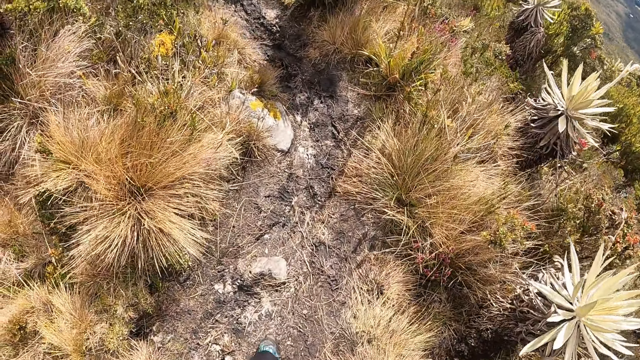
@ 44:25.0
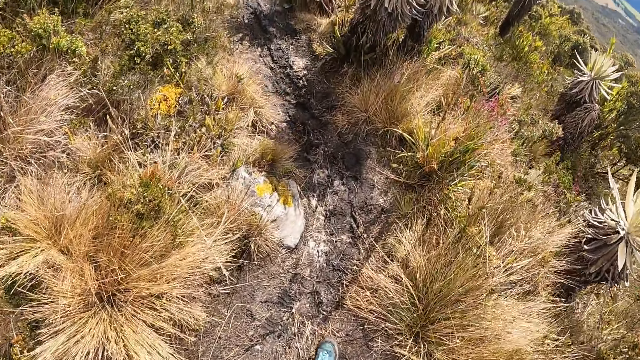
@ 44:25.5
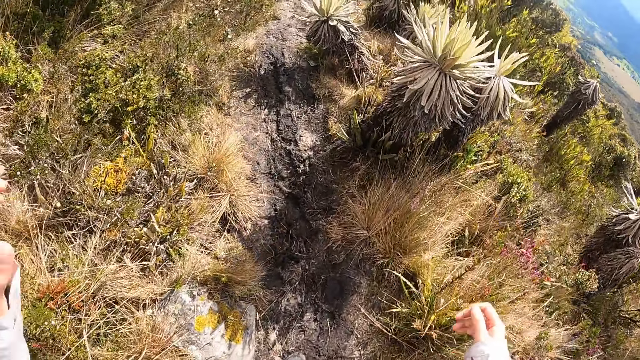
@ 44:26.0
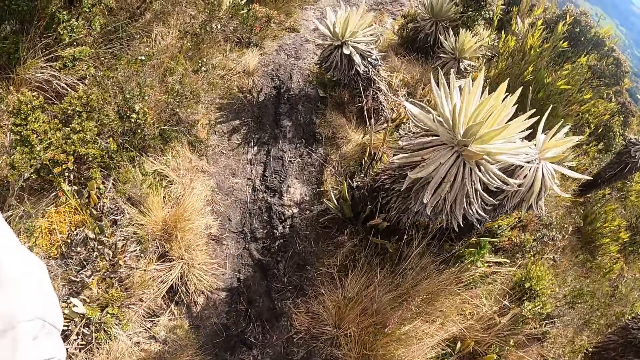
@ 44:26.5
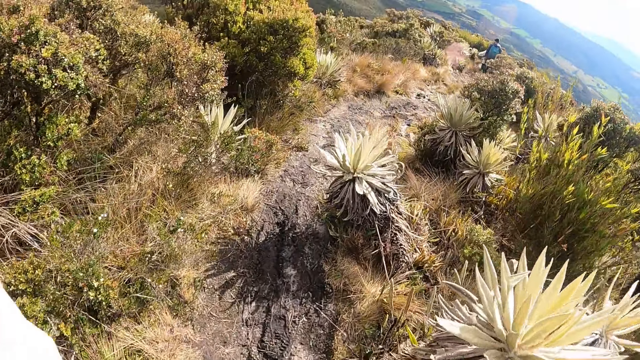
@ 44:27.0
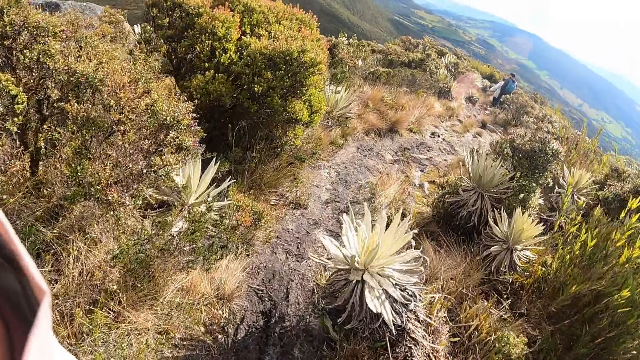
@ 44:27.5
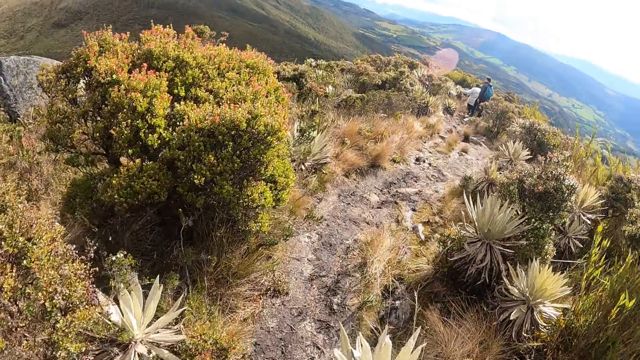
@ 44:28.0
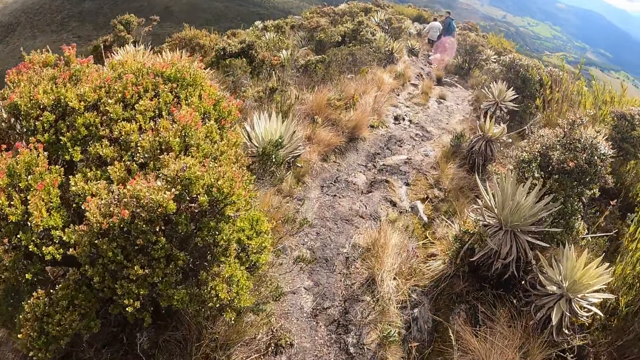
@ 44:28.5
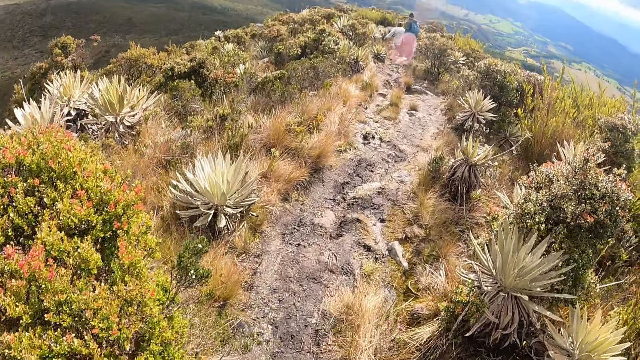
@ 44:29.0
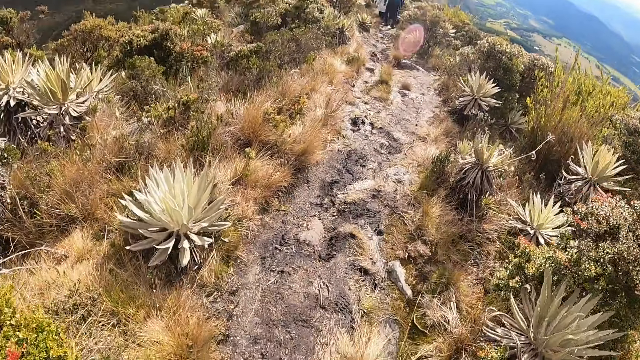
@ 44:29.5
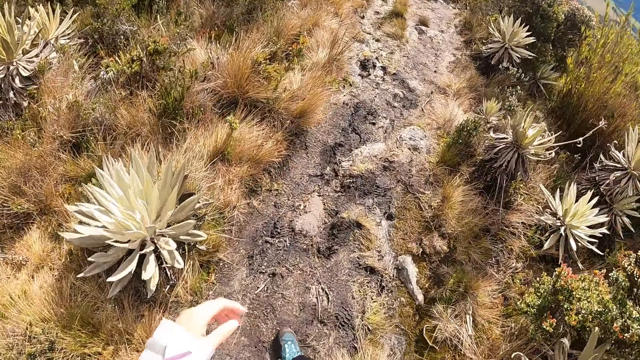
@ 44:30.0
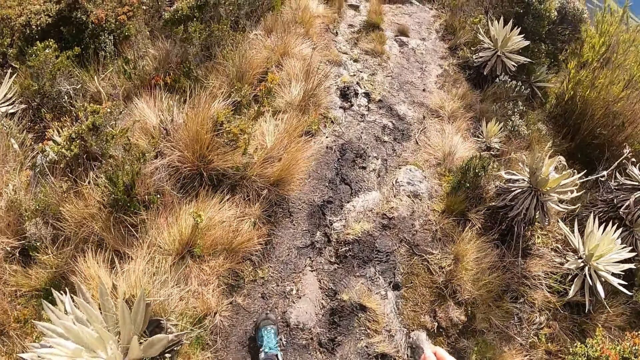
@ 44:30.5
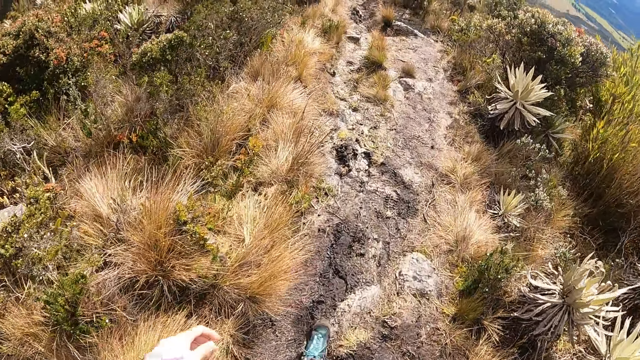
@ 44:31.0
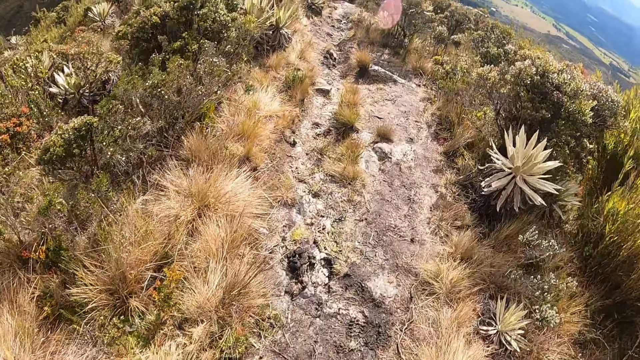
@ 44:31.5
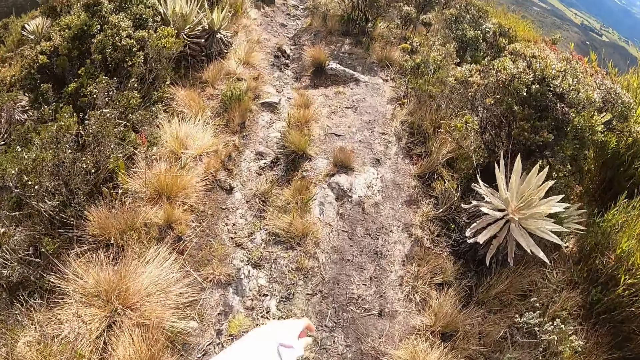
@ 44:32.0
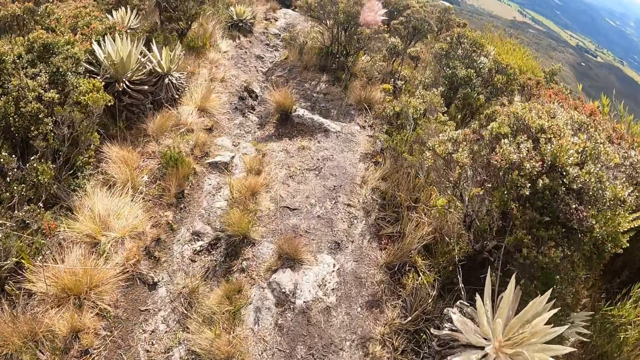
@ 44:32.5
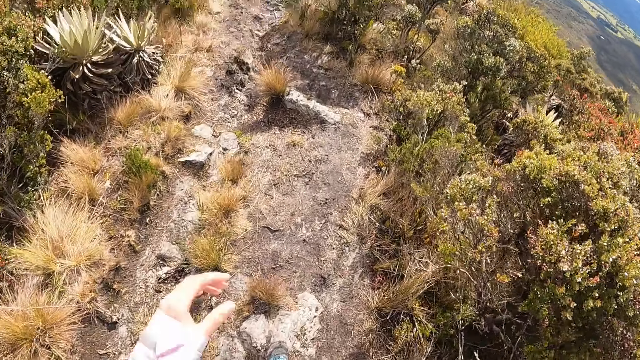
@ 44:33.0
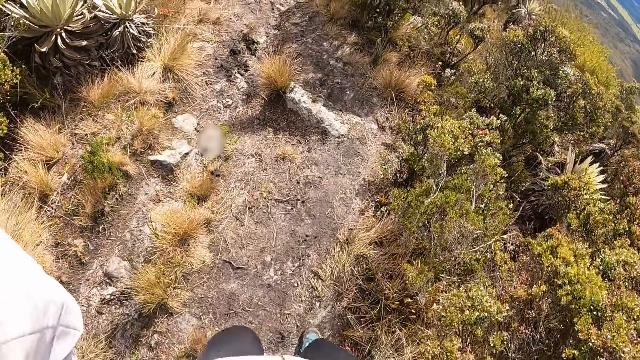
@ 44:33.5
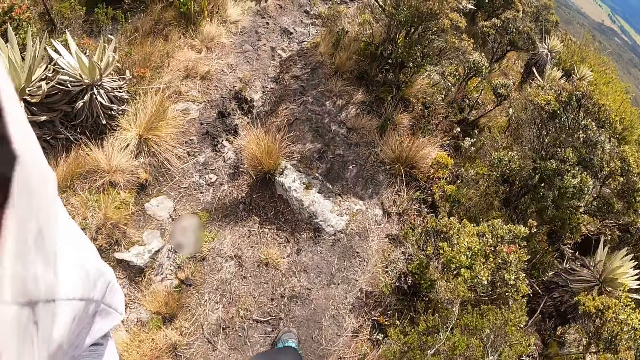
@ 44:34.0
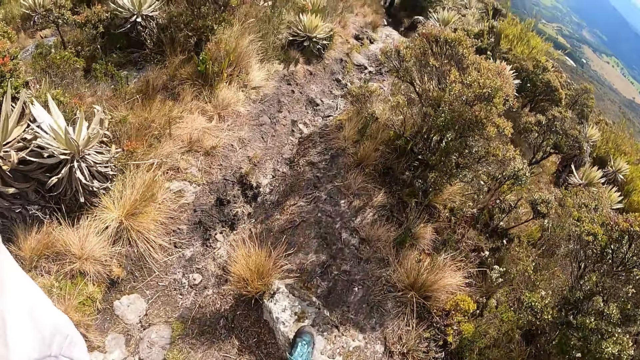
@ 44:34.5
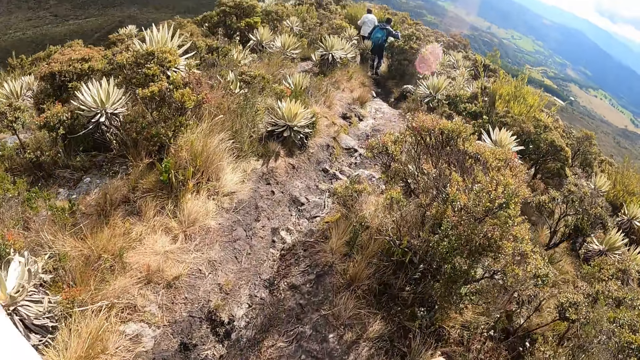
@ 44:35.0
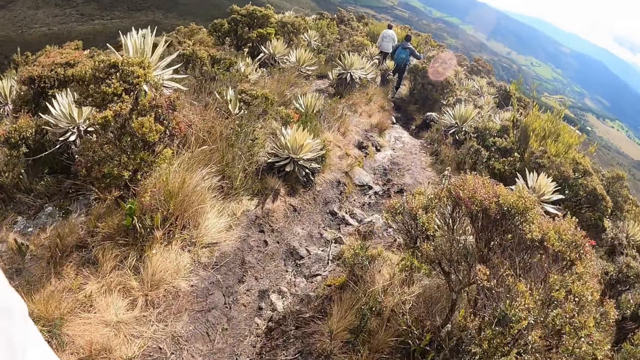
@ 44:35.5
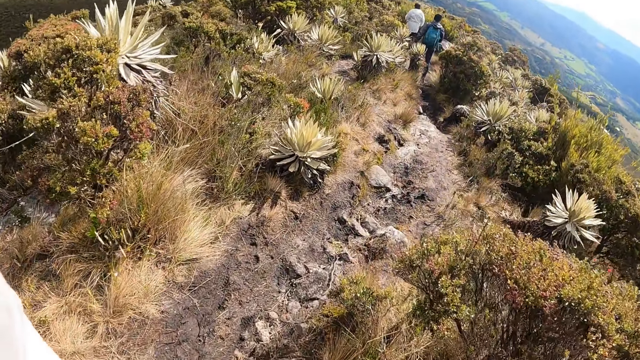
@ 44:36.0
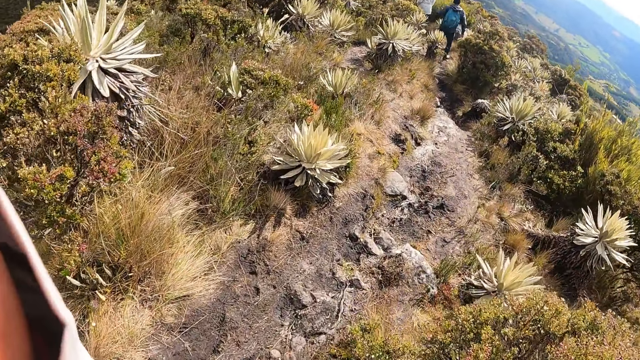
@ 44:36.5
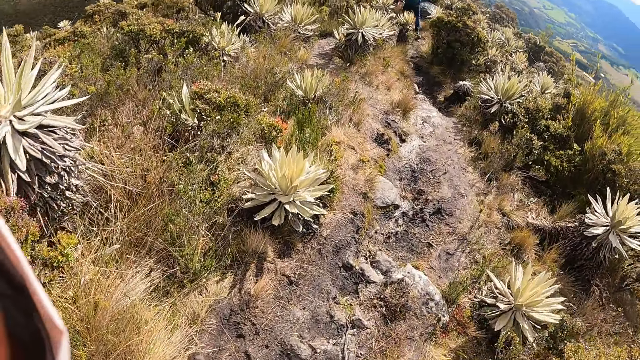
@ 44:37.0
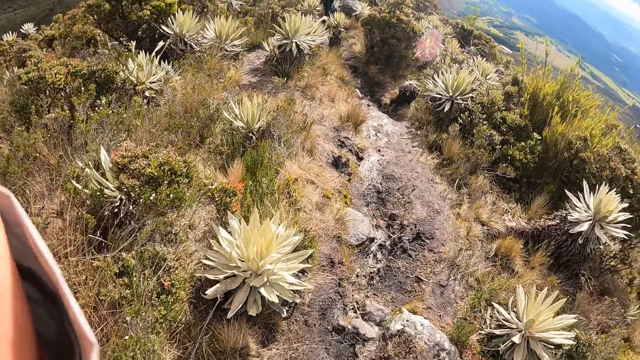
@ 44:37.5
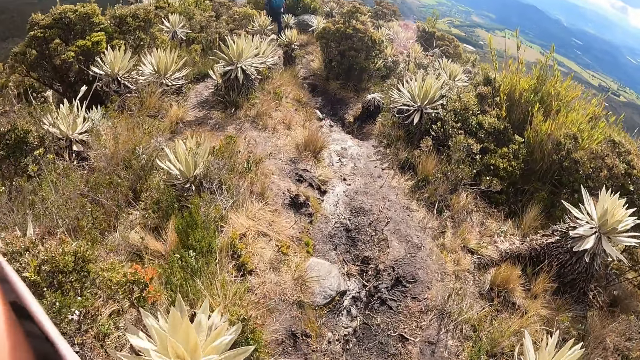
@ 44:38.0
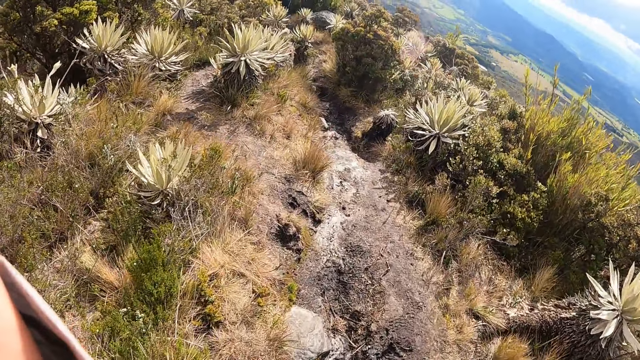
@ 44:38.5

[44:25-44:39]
The camera wearer touches the camera on her head with her left hand. She touches the camera on her head with her left hand again.

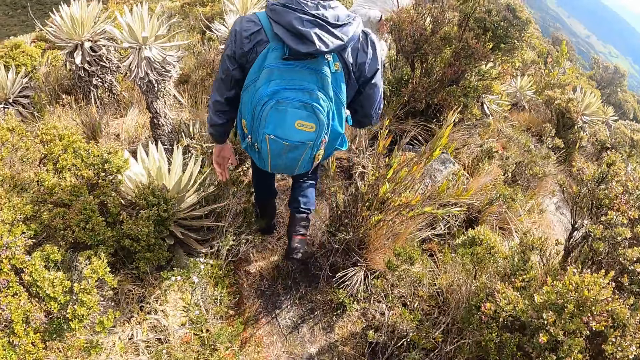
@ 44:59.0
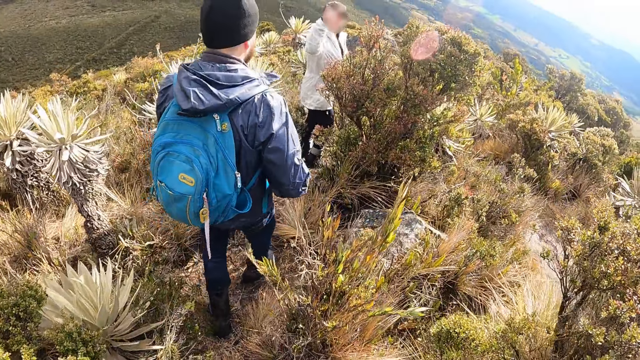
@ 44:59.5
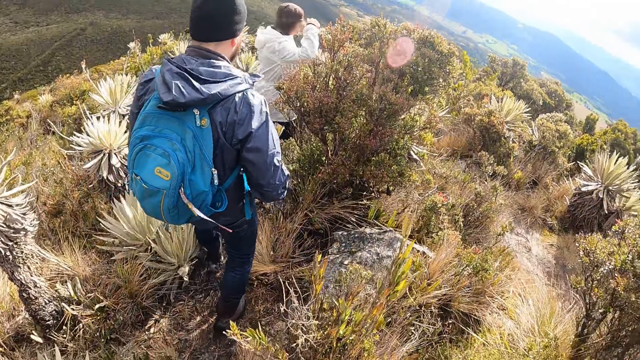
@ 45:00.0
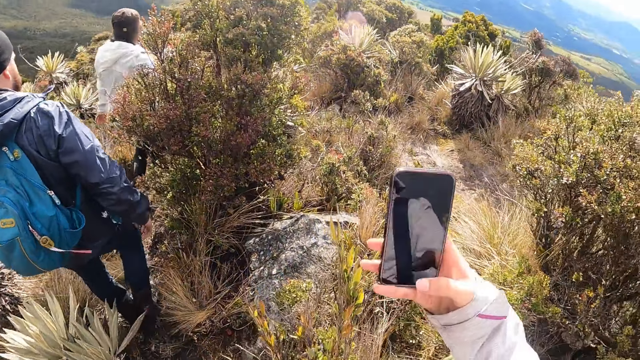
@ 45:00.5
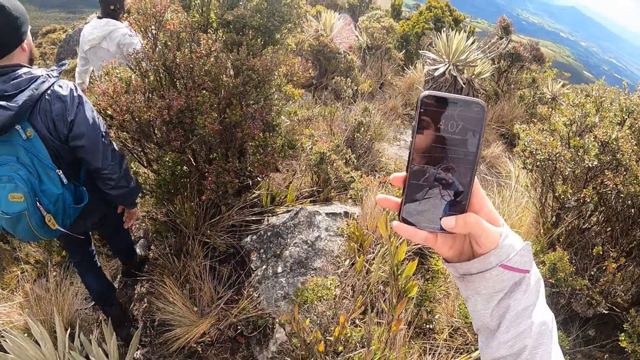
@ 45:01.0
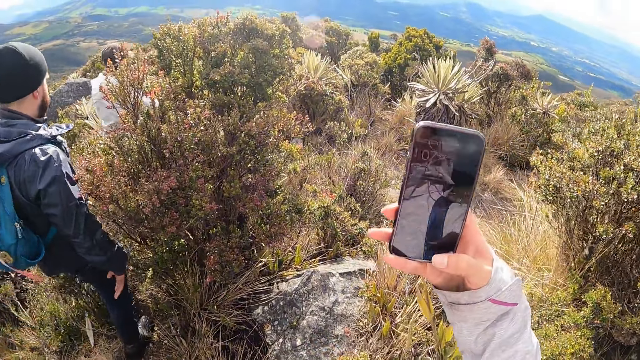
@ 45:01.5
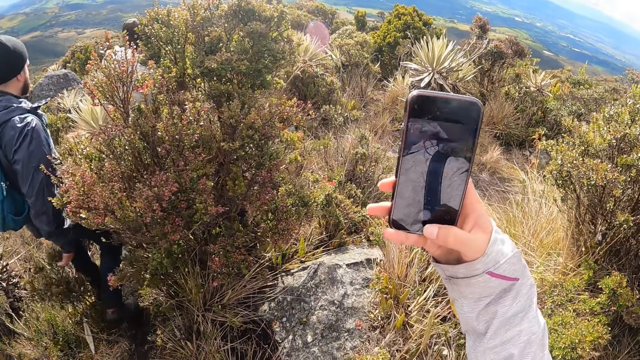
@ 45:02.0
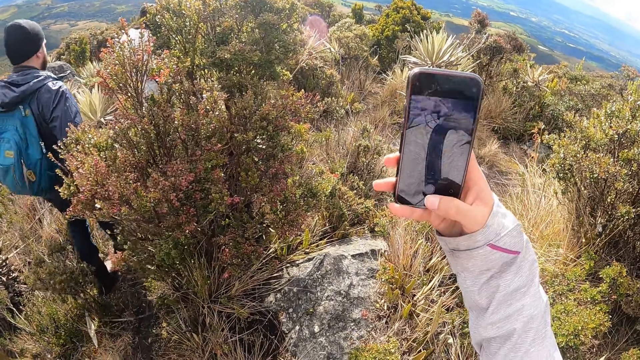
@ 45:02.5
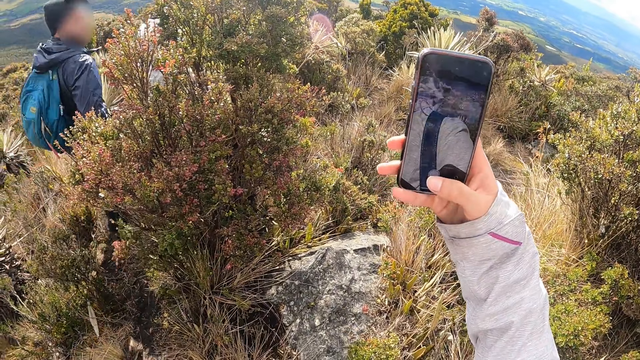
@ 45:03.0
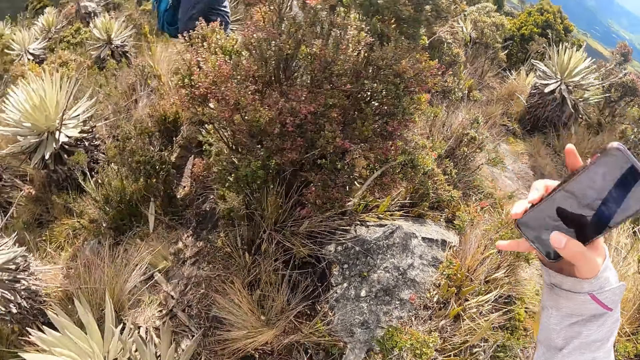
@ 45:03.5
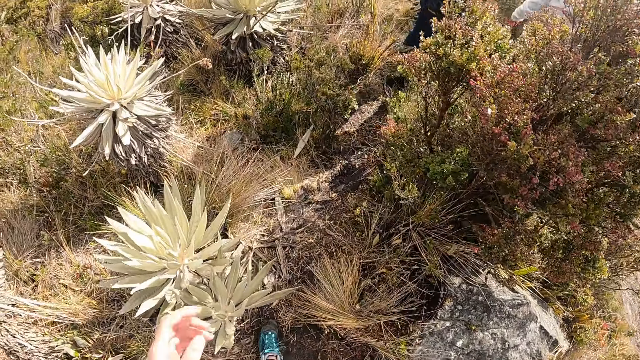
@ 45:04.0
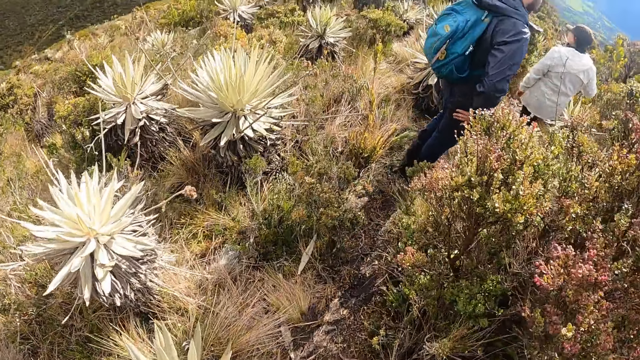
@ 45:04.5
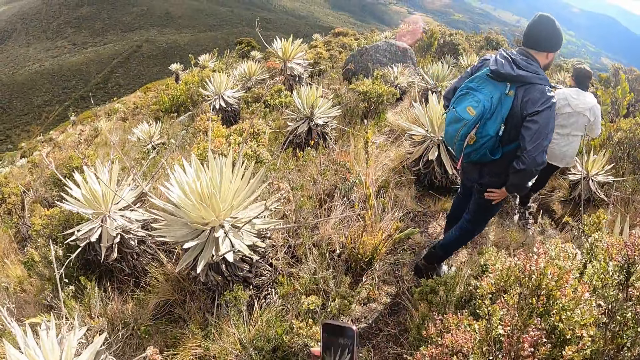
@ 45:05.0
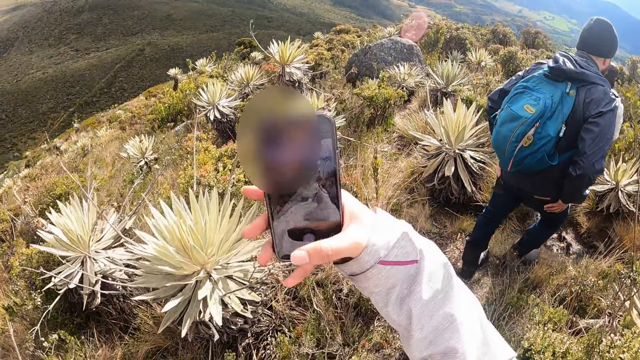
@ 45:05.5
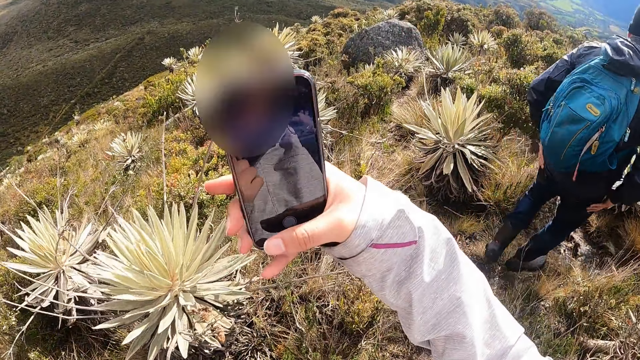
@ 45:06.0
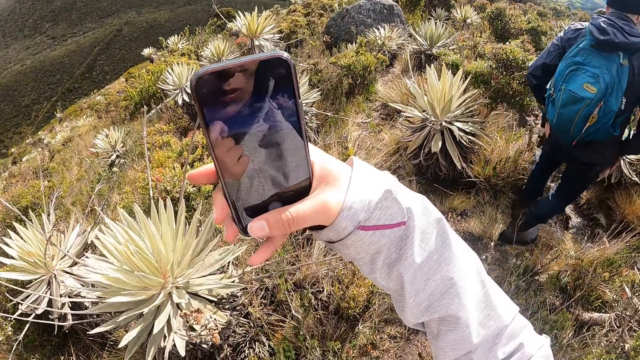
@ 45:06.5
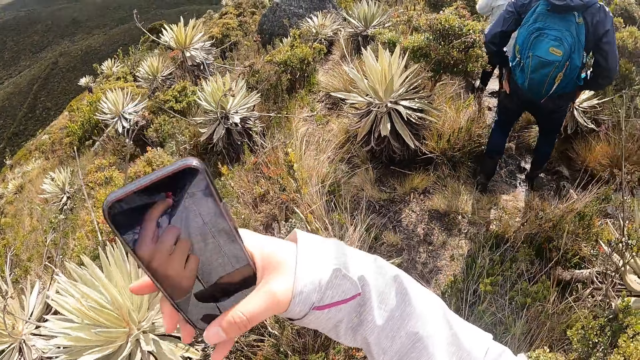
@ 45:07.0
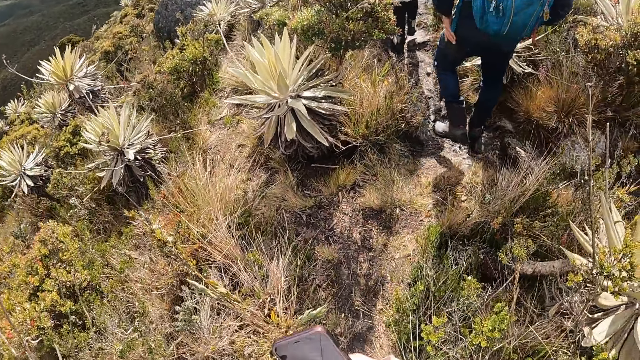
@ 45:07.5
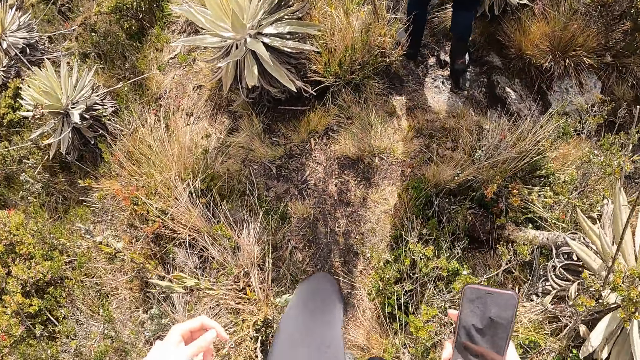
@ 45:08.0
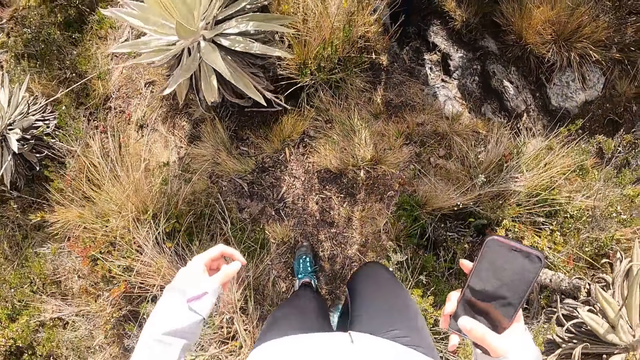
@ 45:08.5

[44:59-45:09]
The camera wearer operates the phone in her right hand. She takes photos using the phone. She touches her face with her left hand. She touches her face with her left hand again.
